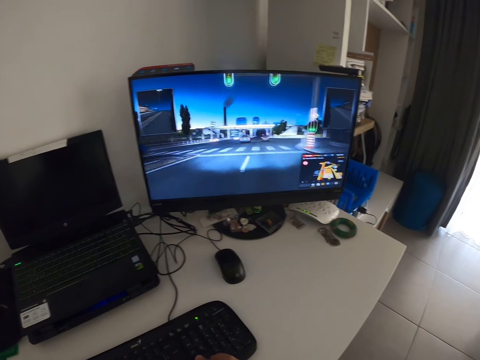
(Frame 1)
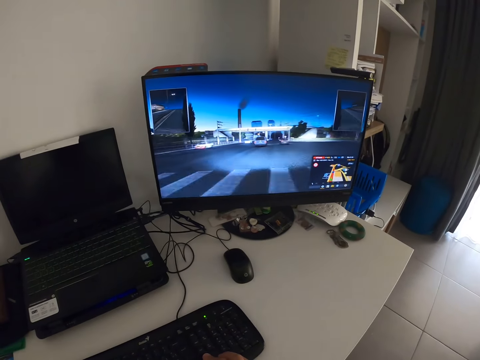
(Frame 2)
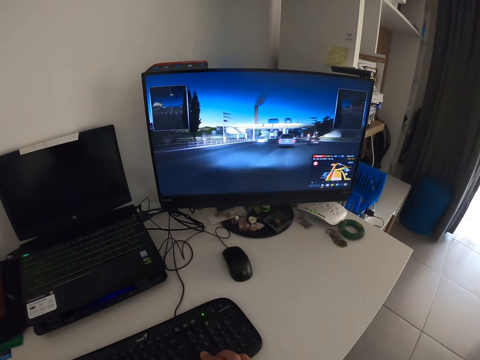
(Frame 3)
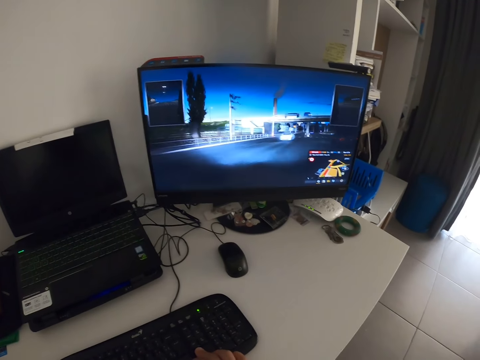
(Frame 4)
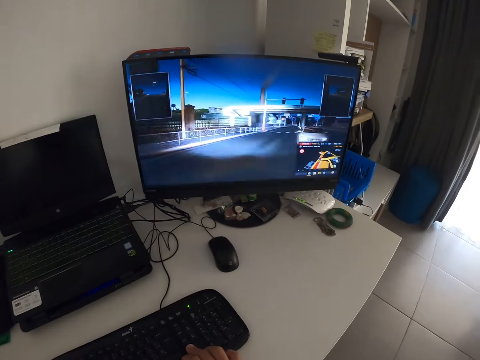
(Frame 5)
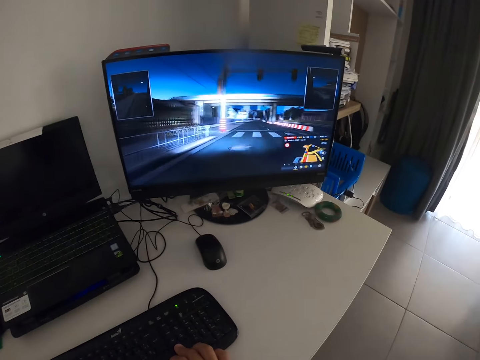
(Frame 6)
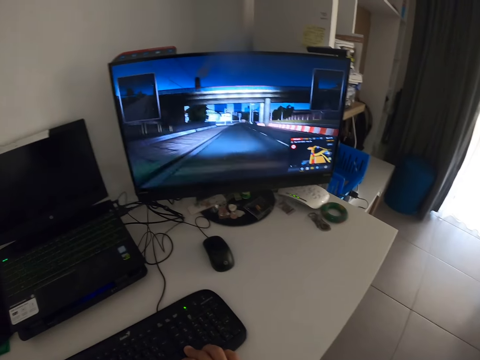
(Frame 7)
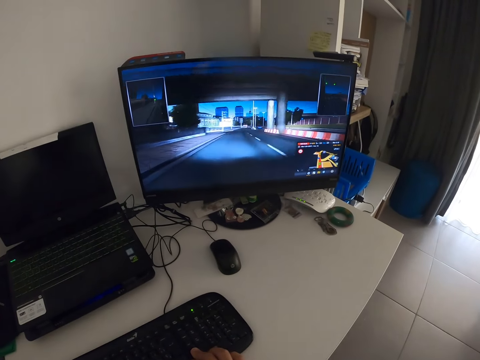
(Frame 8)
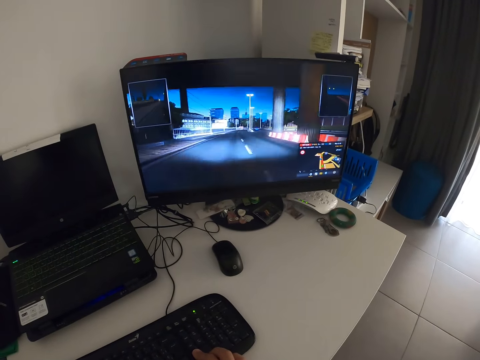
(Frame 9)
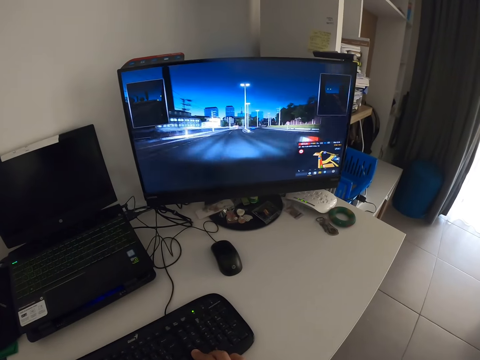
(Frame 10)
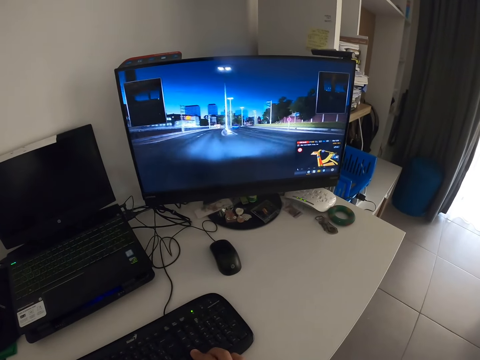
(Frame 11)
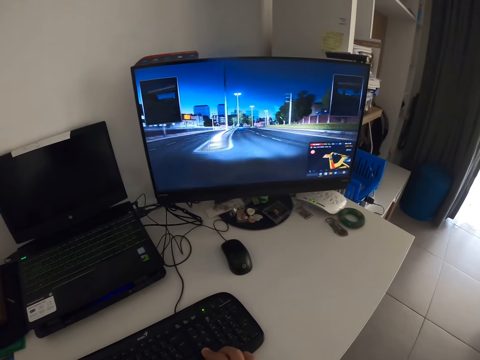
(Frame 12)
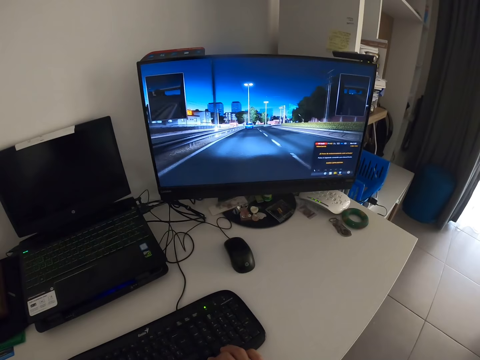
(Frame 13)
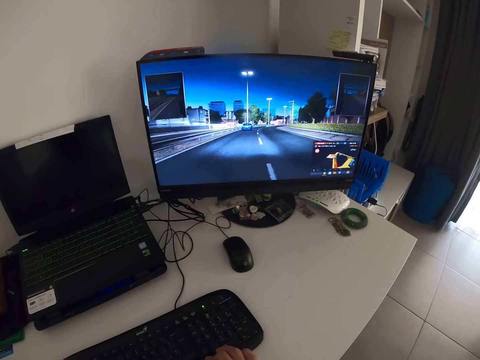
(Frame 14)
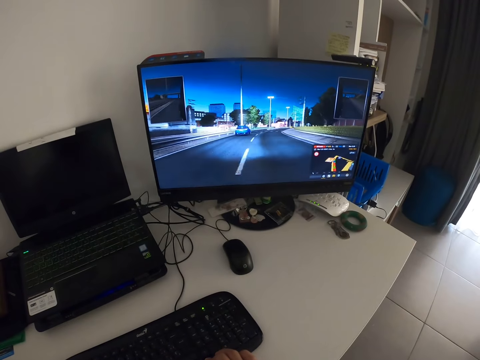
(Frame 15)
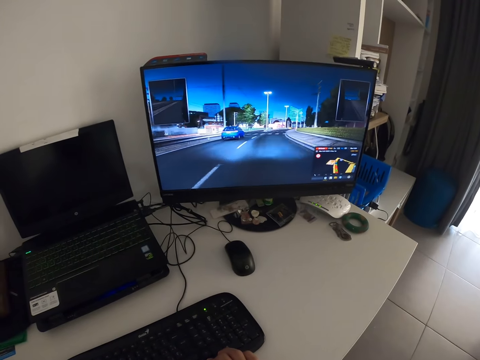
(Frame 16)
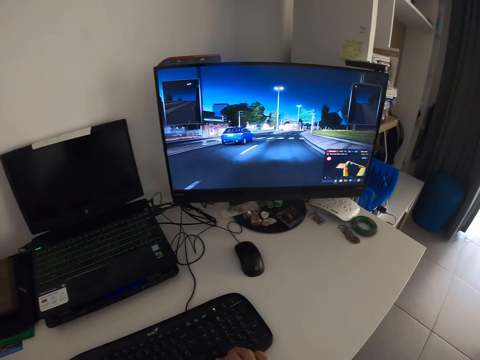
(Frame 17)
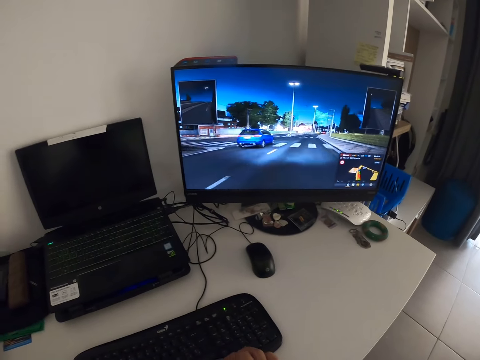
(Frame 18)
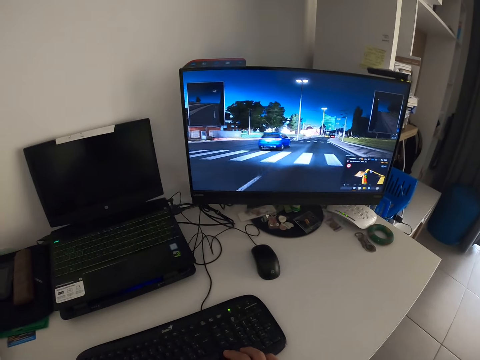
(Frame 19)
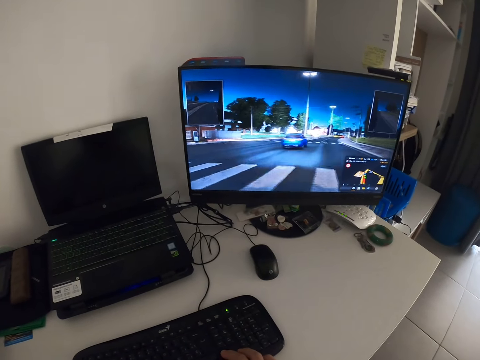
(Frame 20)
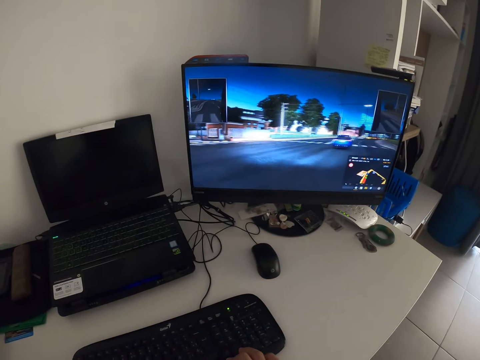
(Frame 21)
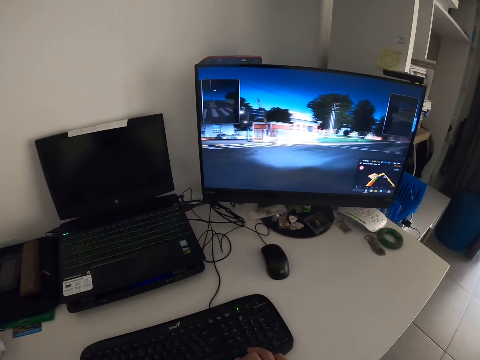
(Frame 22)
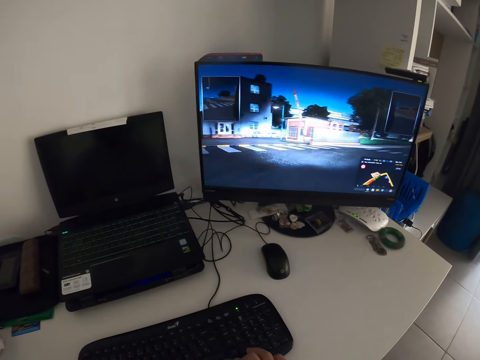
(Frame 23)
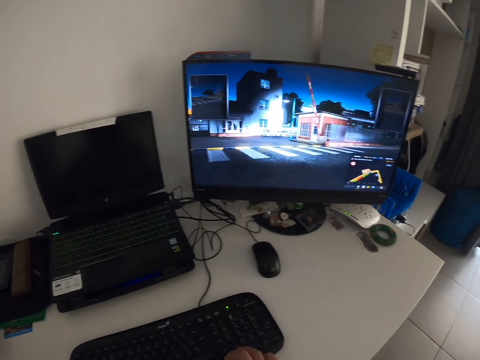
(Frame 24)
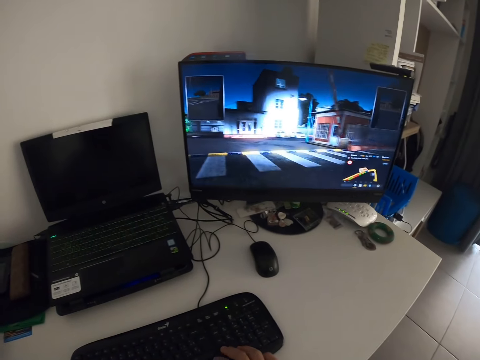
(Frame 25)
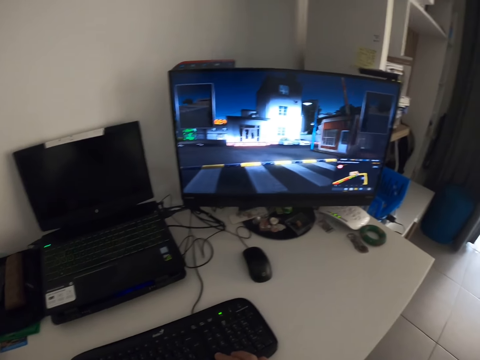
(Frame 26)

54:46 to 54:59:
The camera wearer presses the computer keyboard. They play computer games.

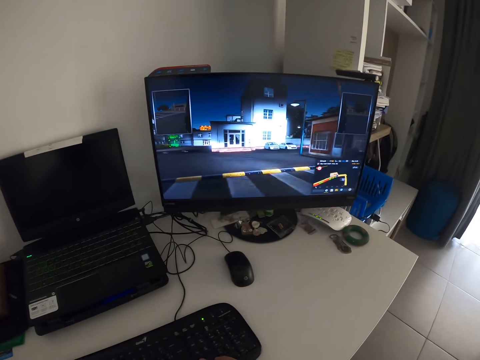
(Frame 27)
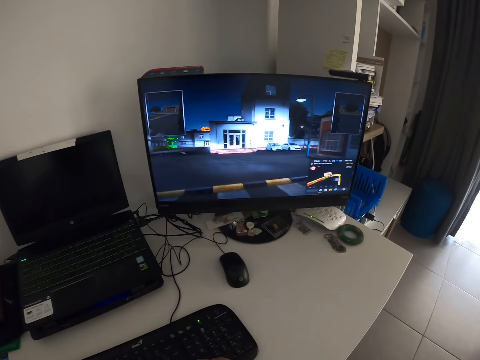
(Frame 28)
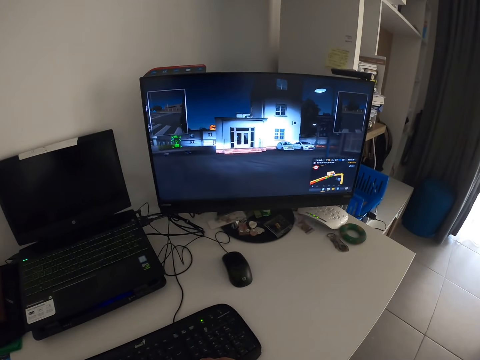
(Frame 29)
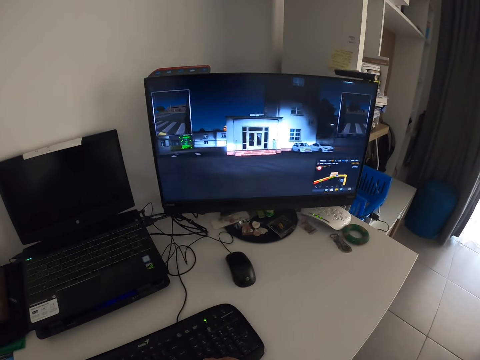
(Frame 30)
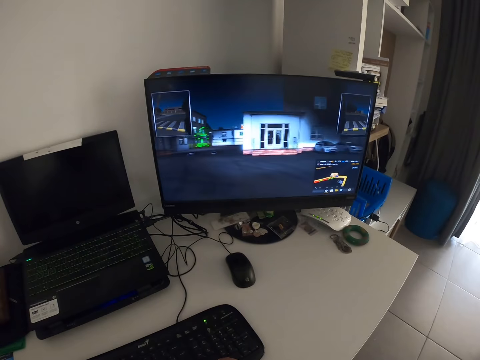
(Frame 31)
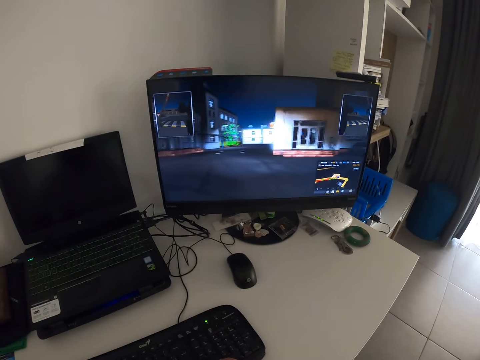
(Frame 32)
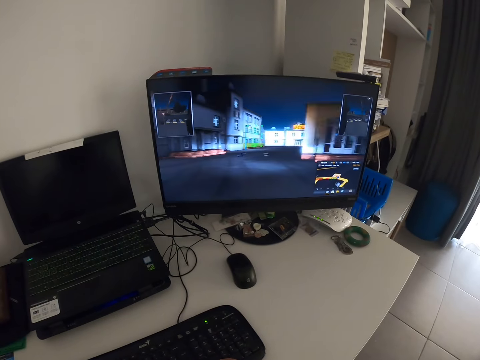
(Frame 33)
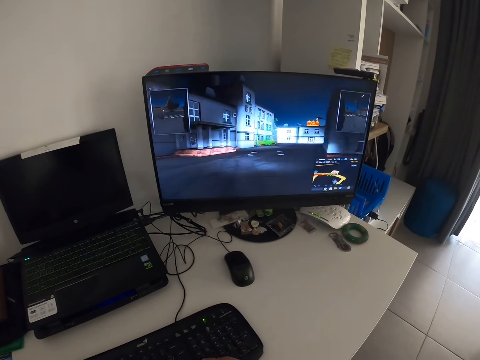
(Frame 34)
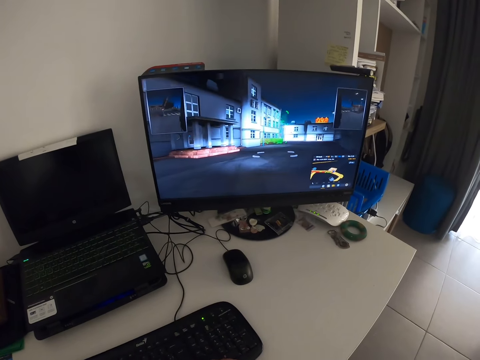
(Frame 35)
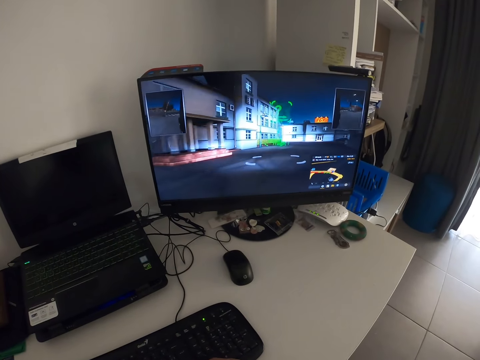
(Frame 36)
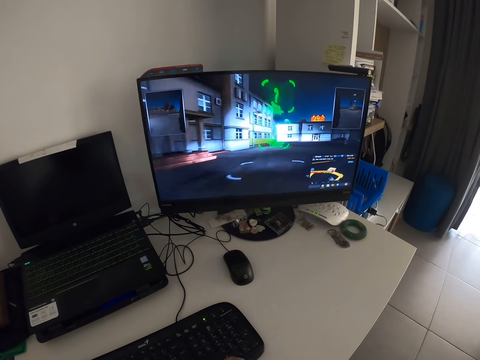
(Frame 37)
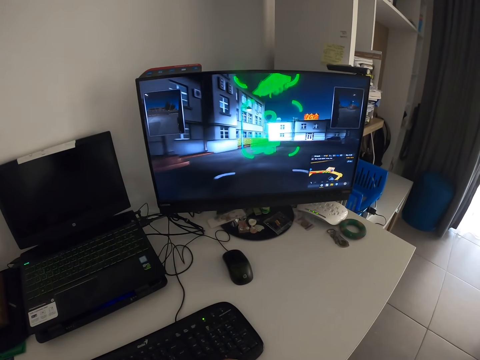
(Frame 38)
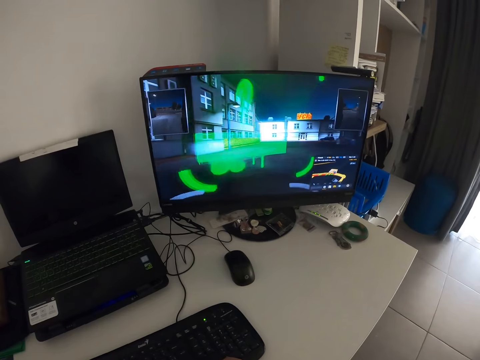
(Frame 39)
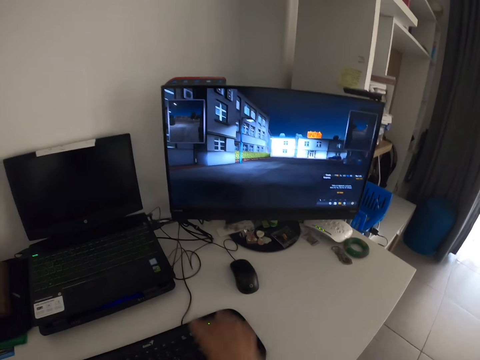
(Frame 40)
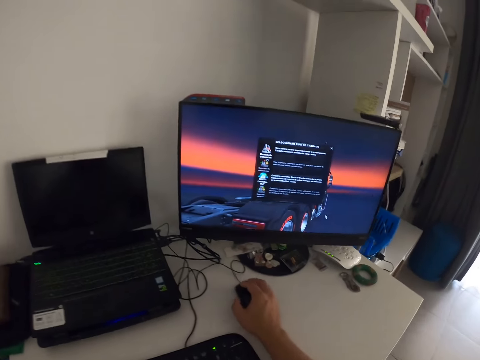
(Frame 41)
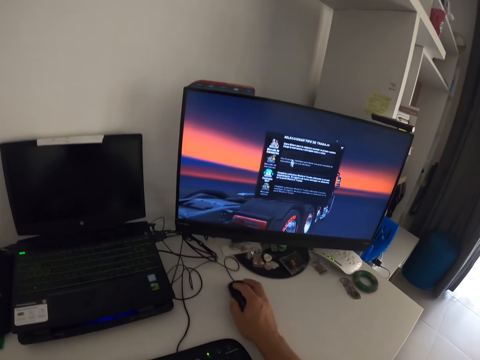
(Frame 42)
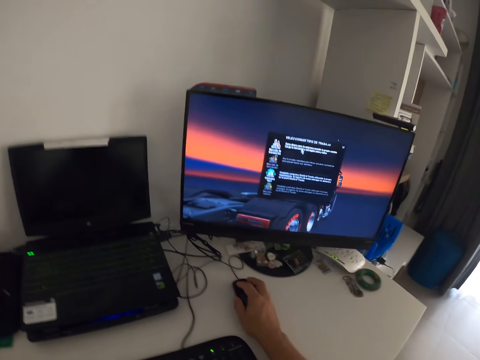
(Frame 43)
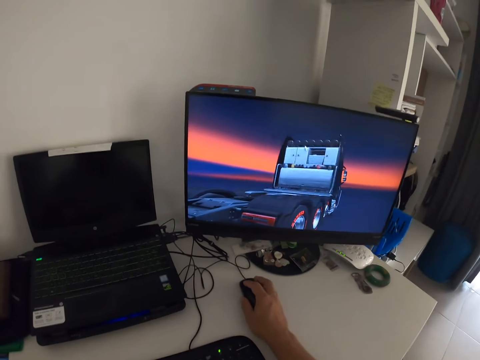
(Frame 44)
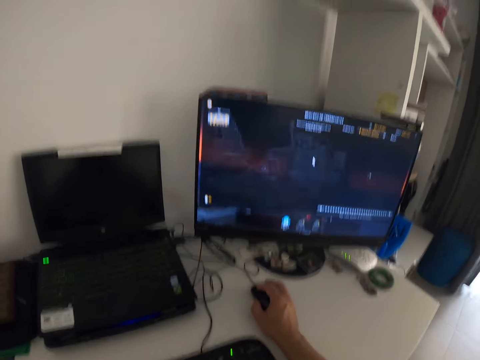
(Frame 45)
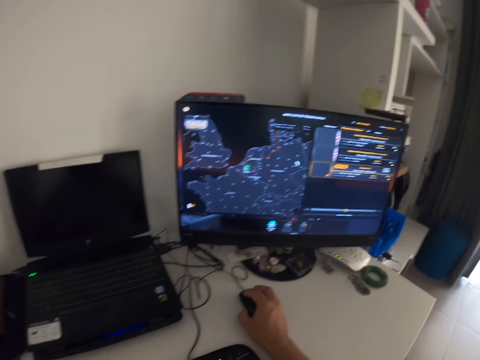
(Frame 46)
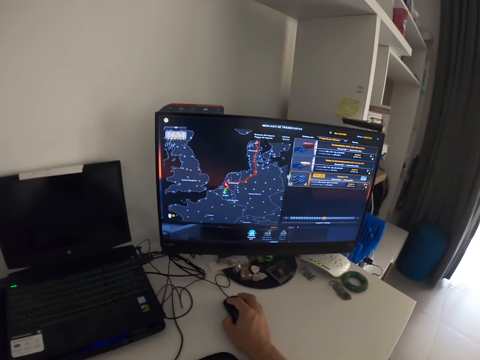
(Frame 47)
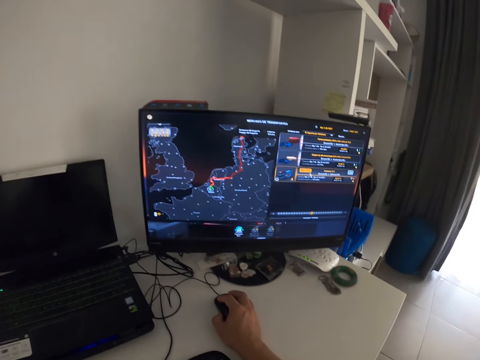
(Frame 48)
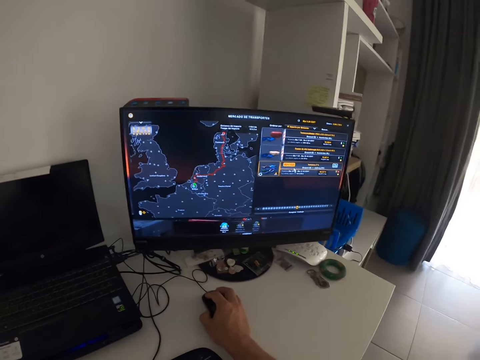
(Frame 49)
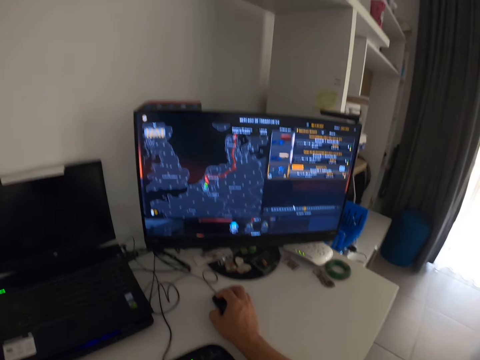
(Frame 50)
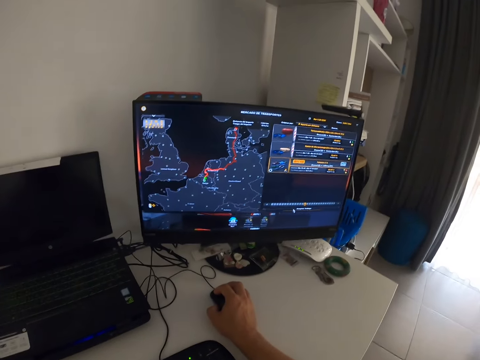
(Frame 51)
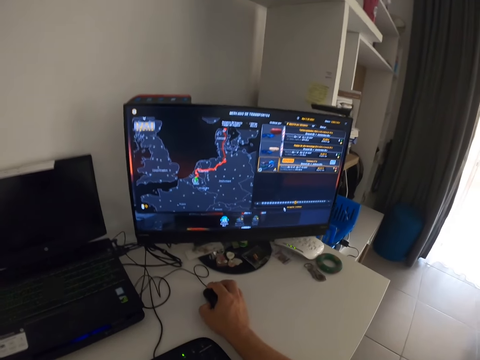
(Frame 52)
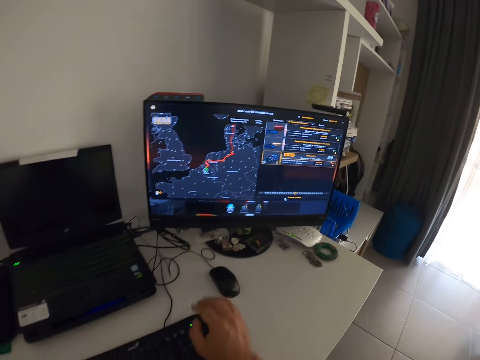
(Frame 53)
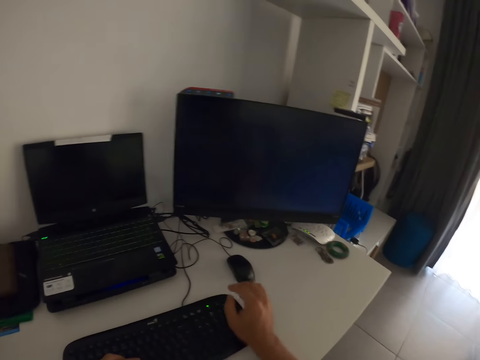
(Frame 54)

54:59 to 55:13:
The camera wearer touches the computer mouse. They hold the mouse and scroll with the mouse.
